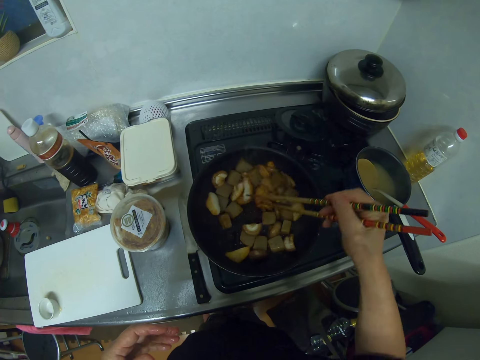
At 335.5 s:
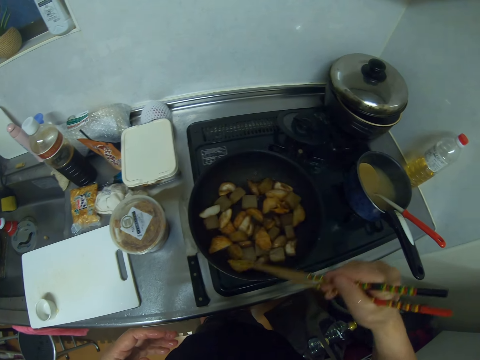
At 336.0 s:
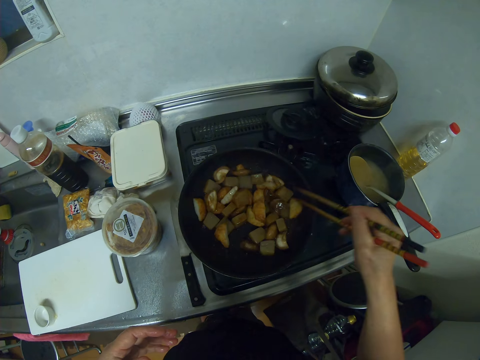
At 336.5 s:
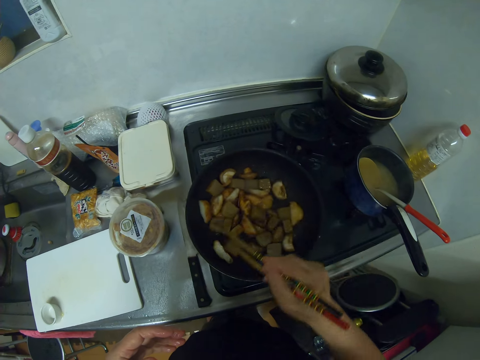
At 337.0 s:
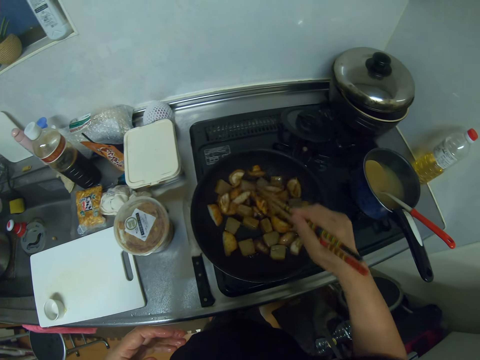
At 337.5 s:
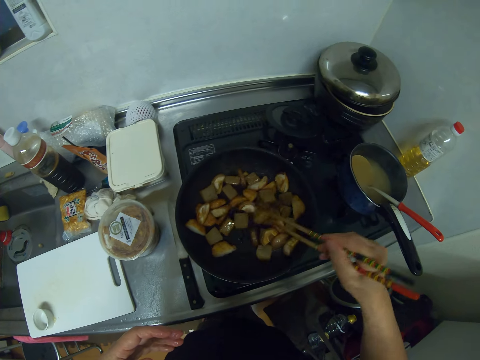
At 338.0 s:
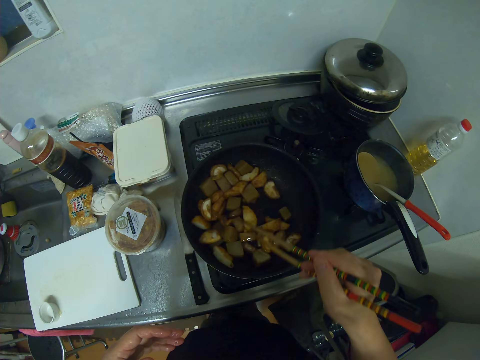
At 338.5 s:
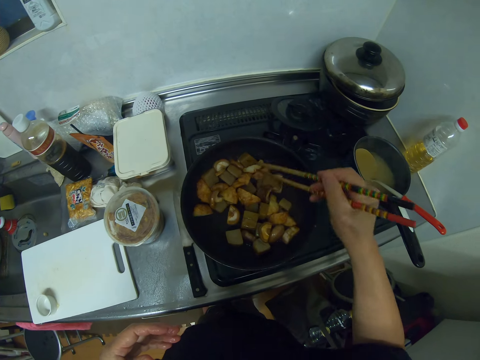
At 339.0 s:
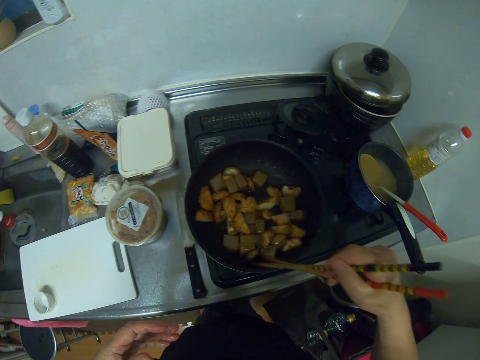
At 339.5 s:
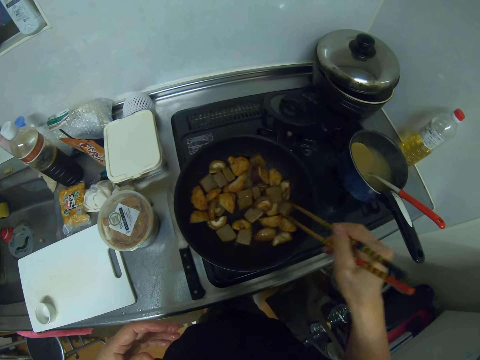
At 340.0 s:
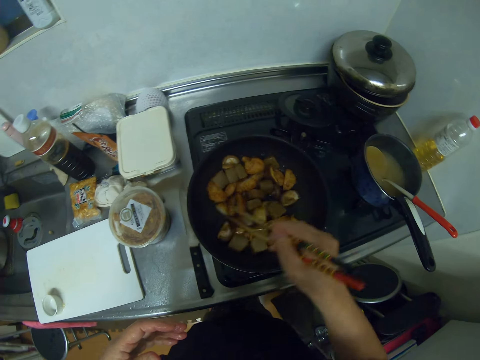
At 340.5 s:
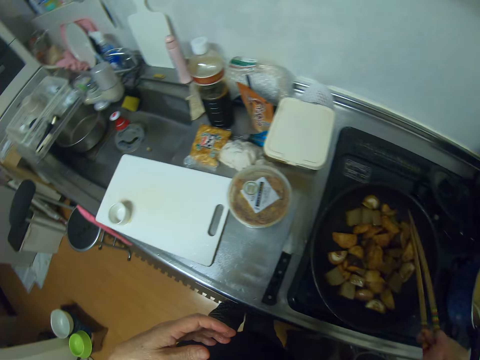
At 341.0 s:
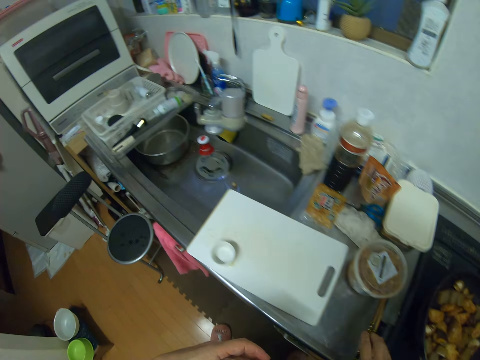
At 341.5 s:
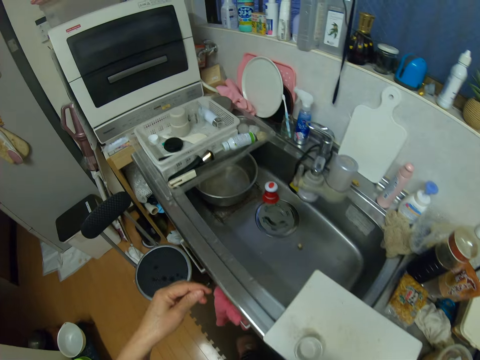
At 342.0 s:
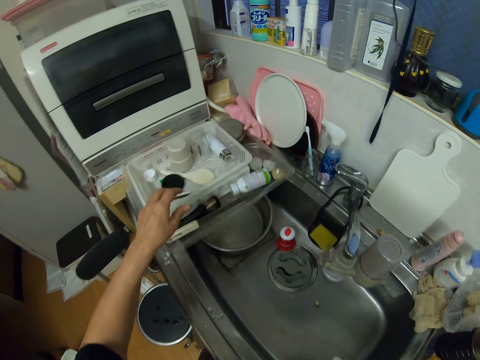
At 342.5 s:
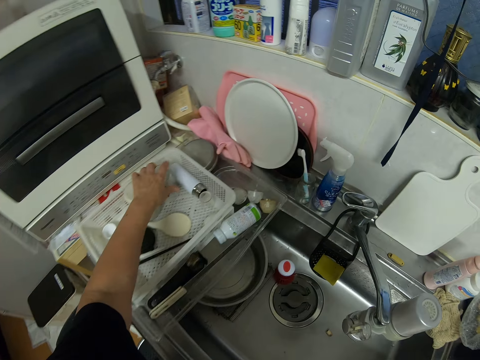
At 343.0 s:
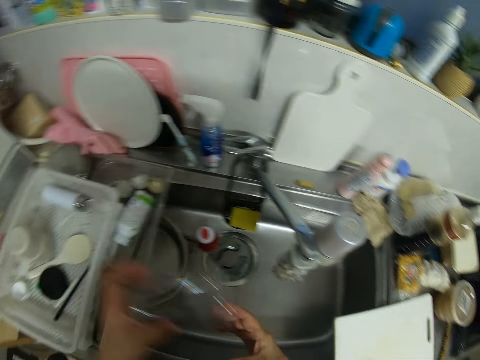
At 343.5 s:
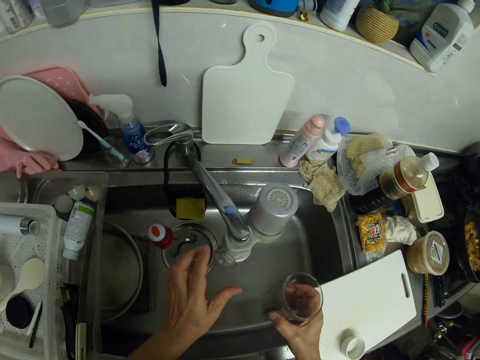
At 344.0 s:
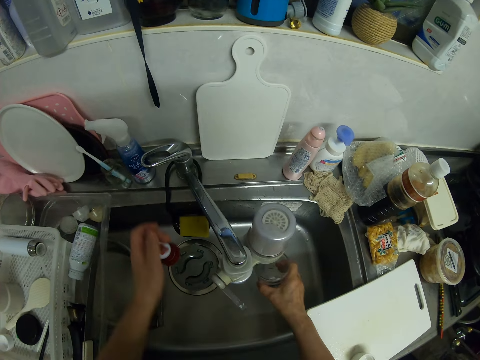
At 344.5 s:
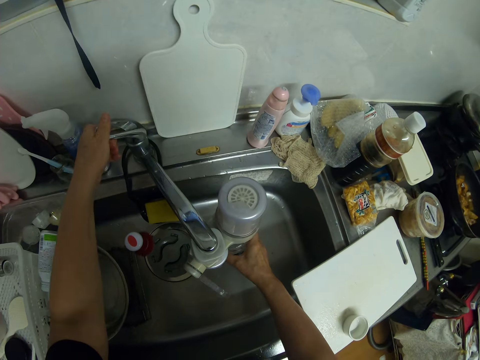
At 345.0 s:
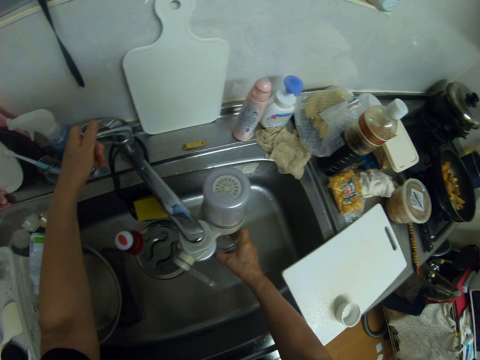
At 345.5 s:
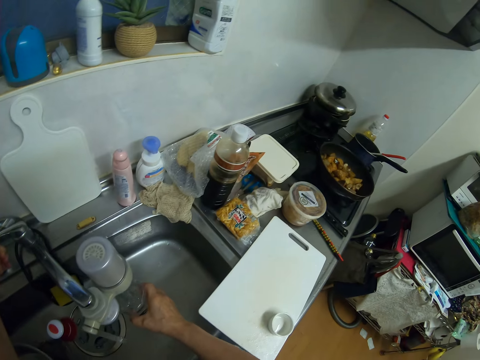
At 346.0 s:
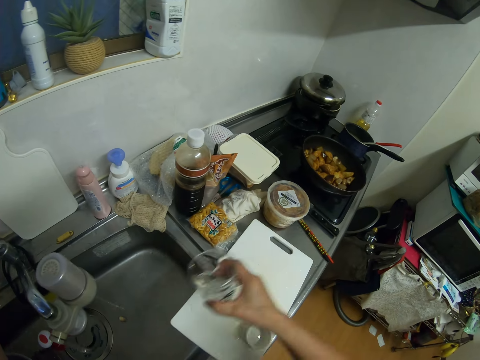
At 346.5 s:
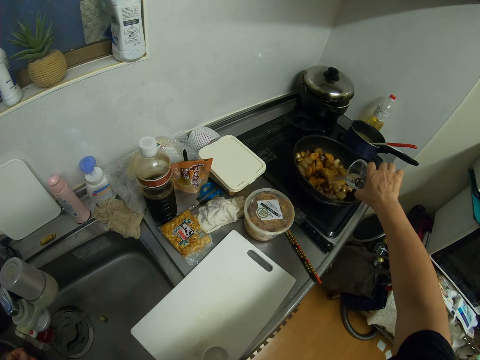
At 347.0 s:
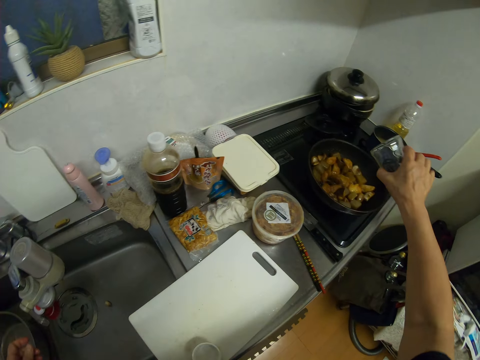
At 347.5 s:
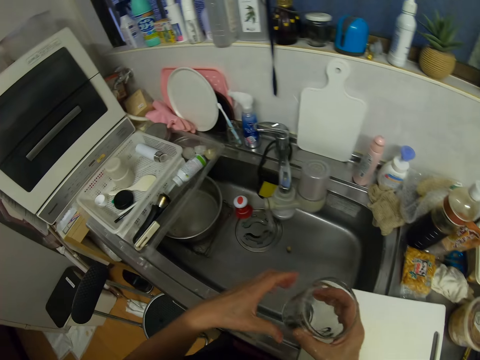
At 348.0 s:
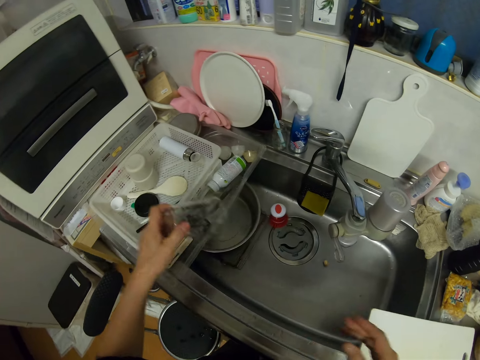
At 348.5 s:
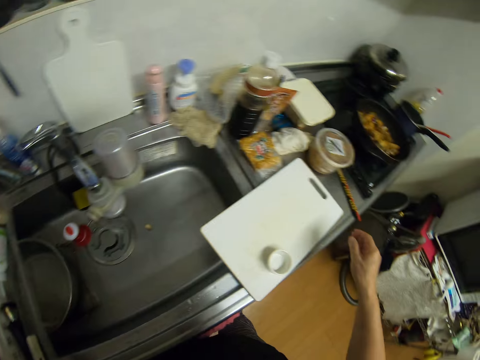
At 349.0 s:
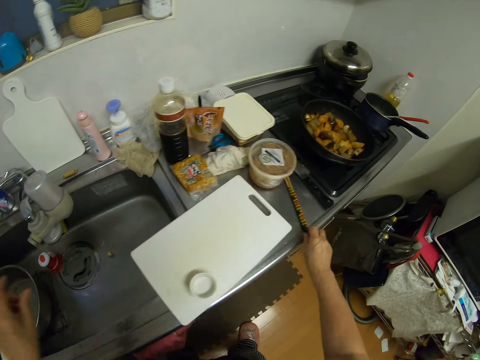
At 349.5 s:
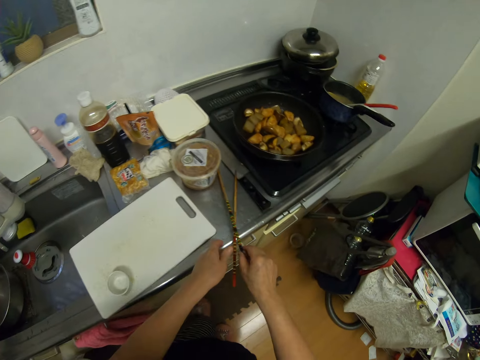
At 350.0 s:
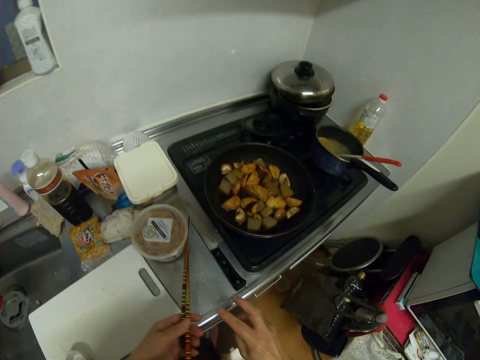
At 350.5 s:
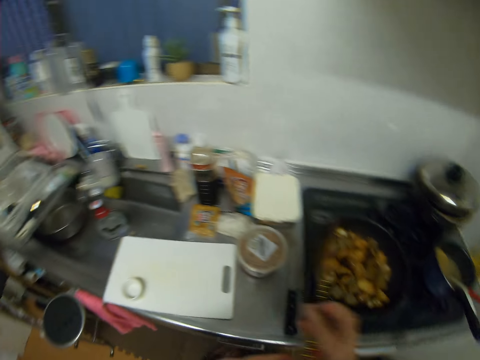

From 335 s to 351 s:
The camera wearer drops the chopsticks on the kitchen worktop. They pick a cup from the rack. They turn a lever on a tap filter. They turn on the tap. They fetch water into the cup. They pour water from the cup into the pan. They drop the cup in the rack. They pick up the chopsticks from the kitchen worktop.

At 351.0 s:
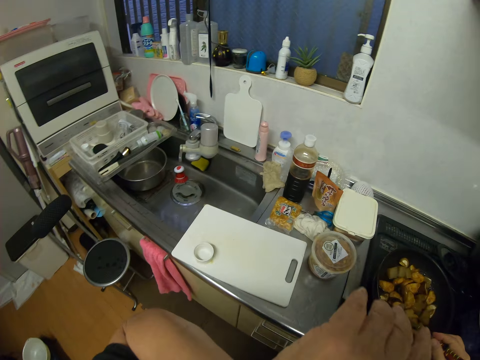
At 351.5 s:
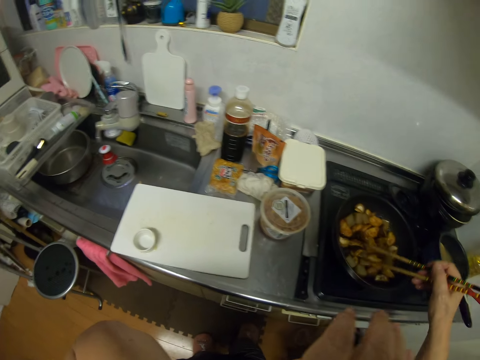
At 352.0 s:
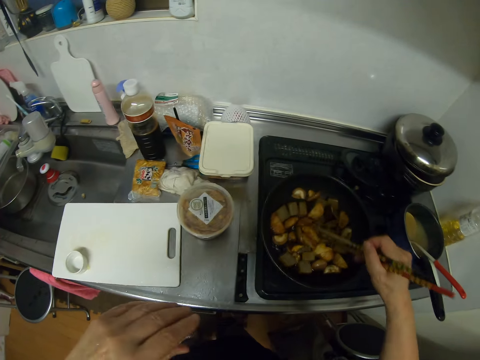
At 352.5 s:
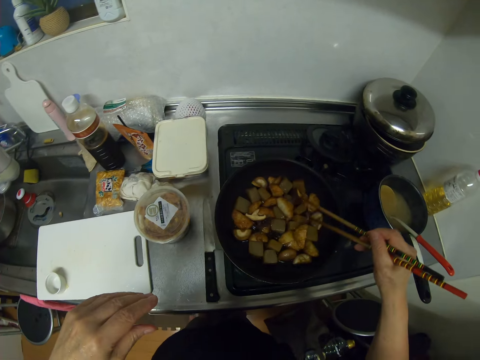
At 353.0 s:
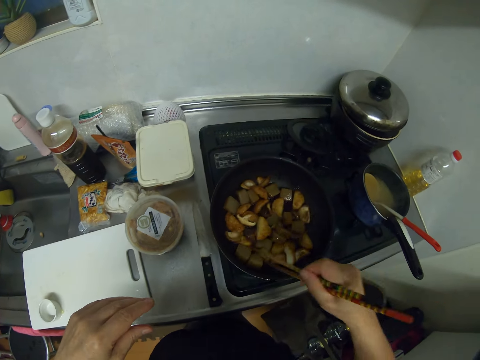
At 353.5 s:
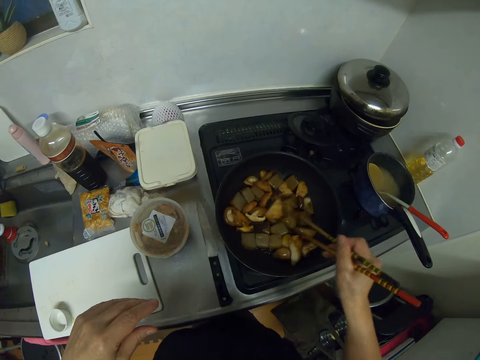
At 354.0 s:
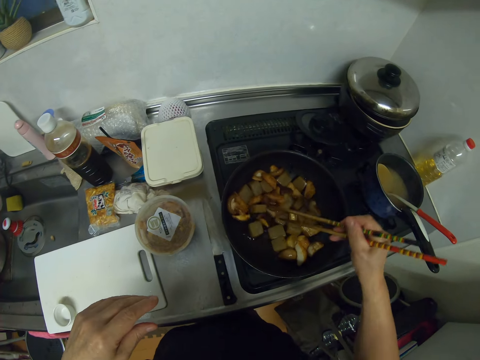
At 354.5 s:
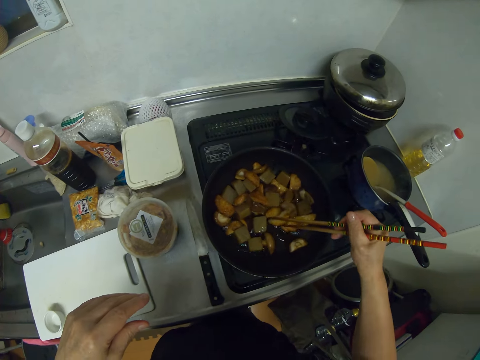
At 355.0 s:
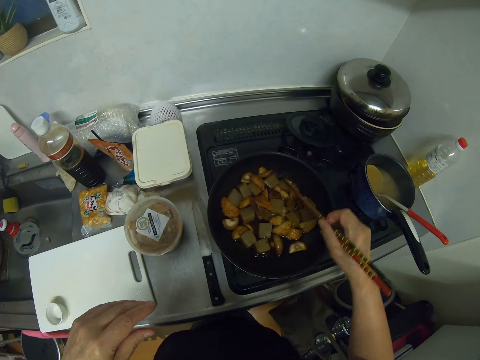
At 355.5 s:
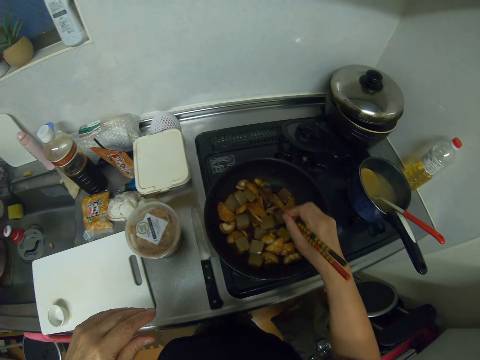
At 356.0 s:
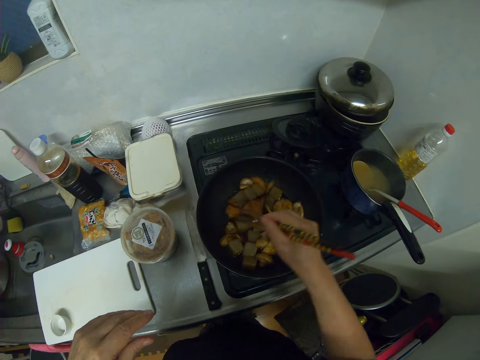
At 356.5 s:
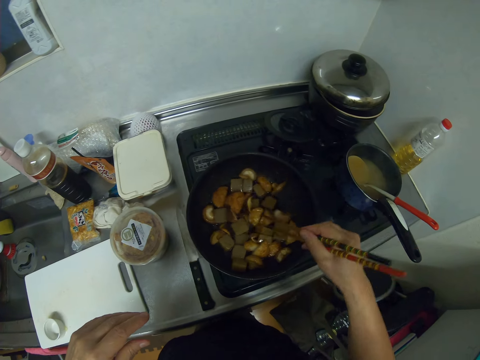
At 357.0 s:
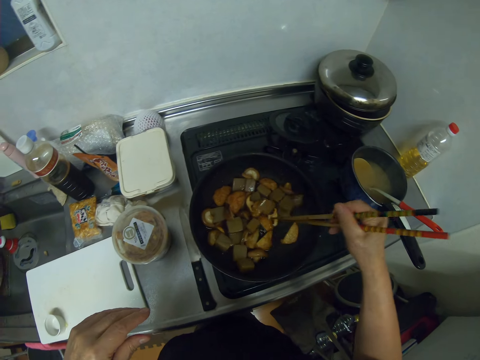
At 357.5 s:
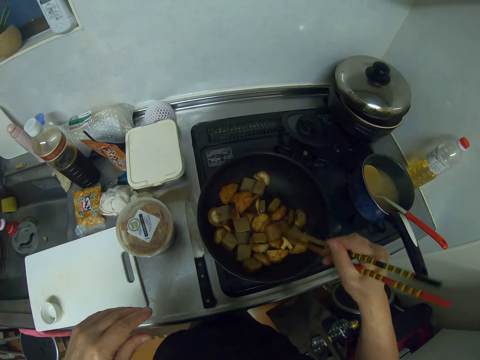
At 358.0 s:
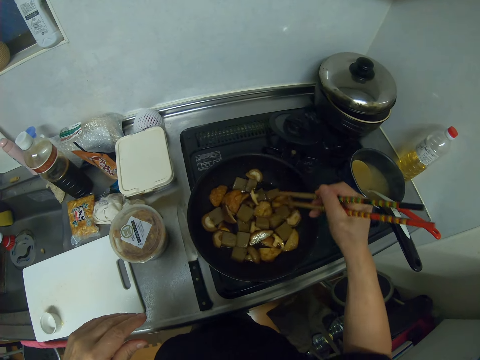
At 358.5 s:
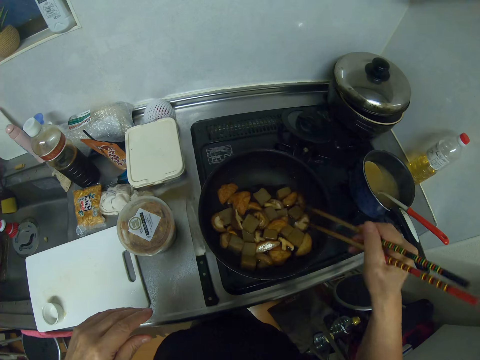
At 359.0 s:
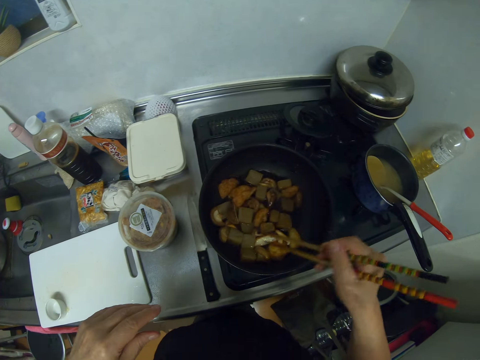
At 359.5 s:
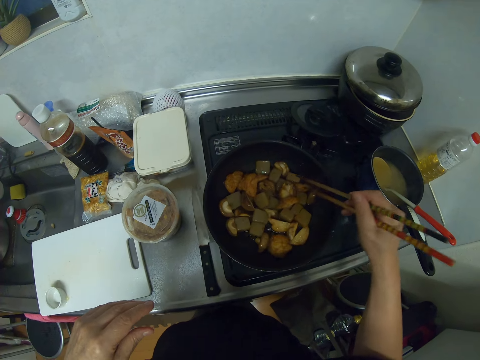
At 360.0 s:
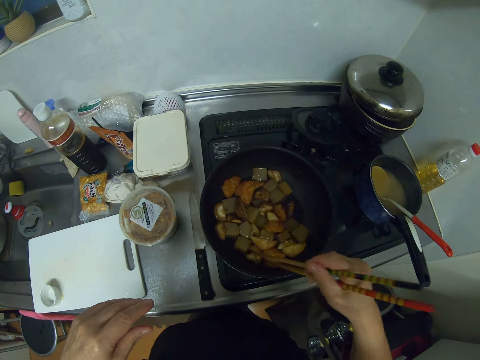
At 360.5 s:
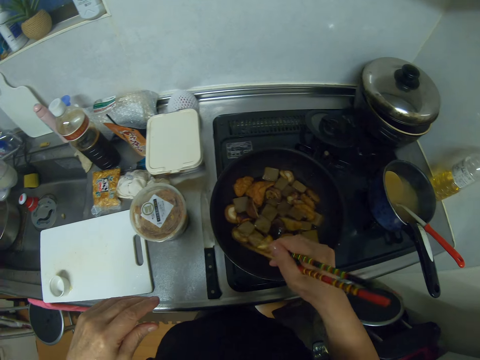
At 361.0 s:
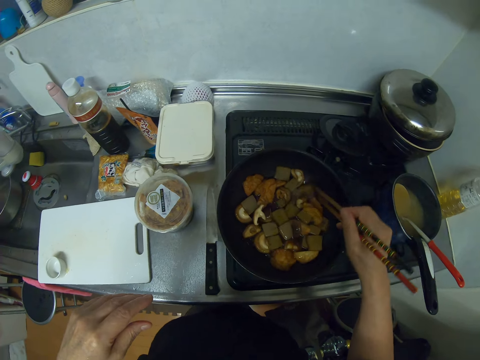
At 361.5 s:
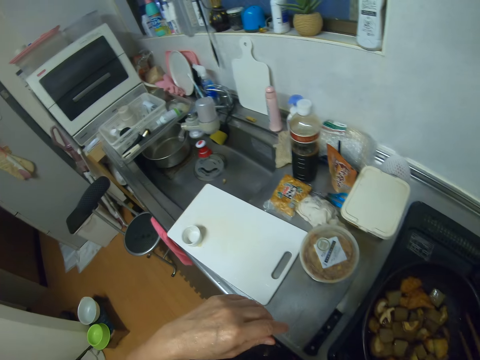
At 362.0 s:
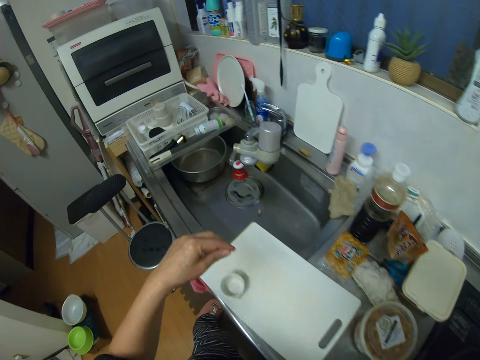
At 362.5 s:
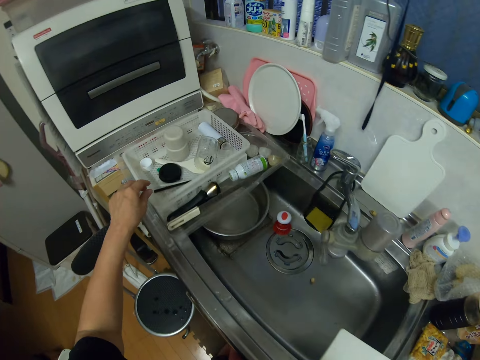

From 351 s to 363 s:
The camera wearer stirs the food in the frying pan with the chopsticks.
